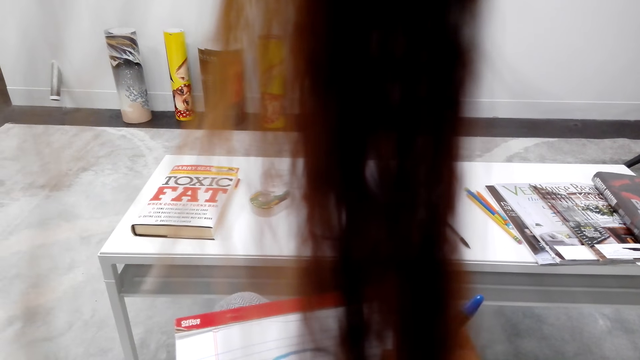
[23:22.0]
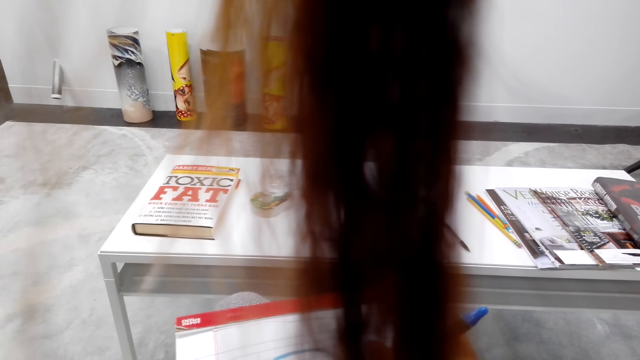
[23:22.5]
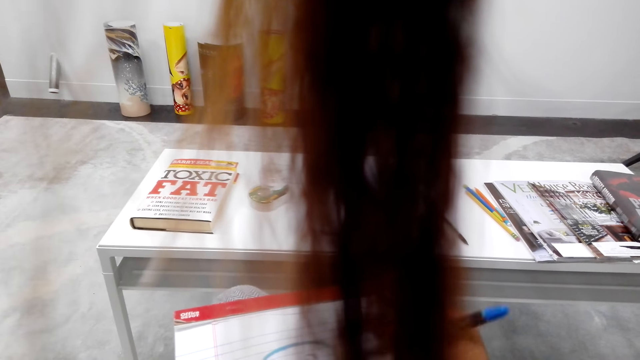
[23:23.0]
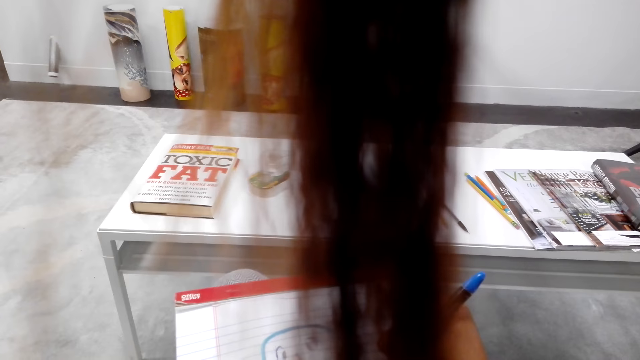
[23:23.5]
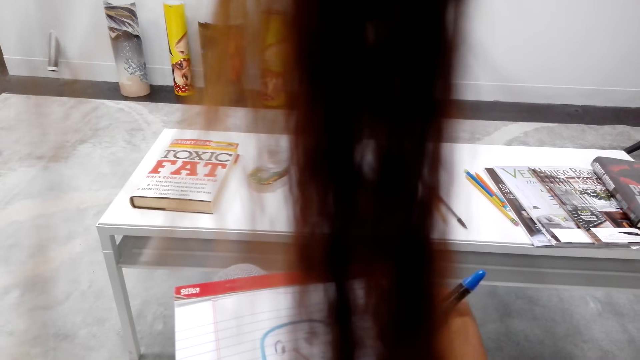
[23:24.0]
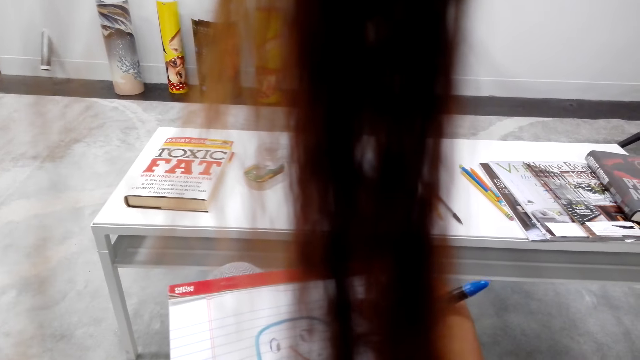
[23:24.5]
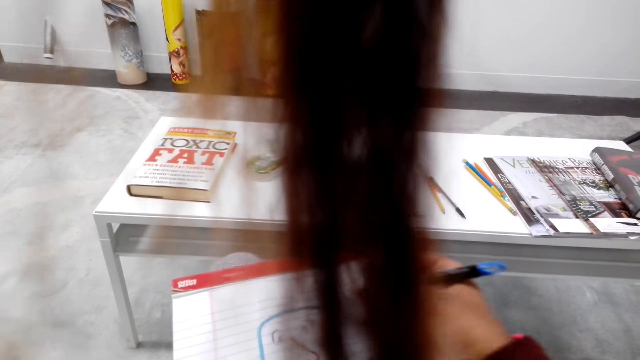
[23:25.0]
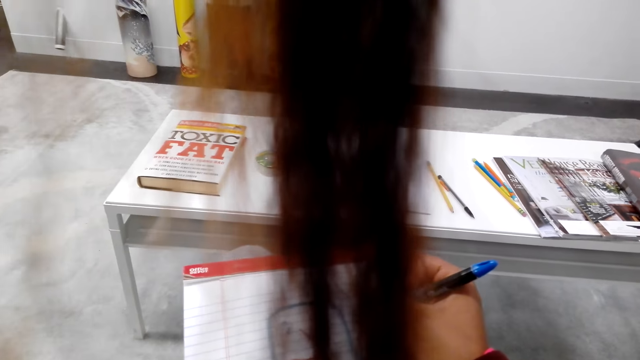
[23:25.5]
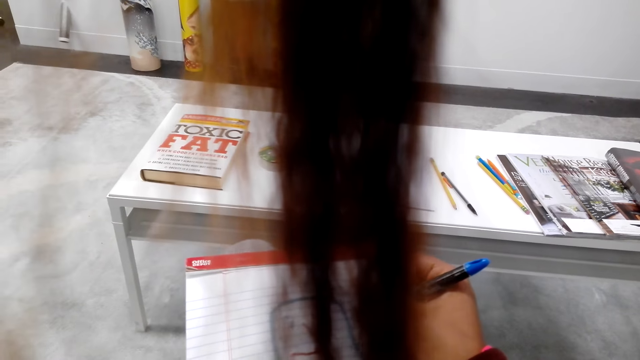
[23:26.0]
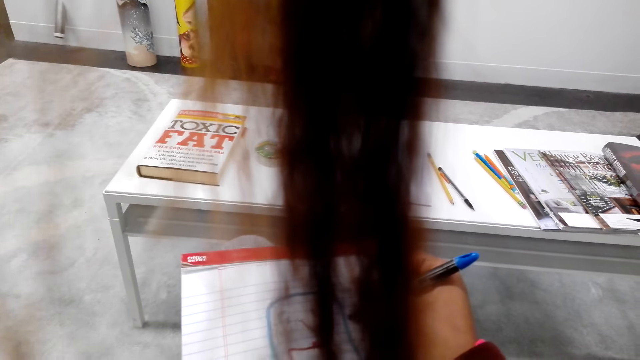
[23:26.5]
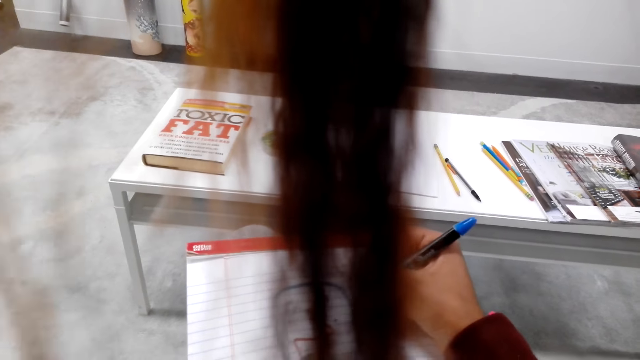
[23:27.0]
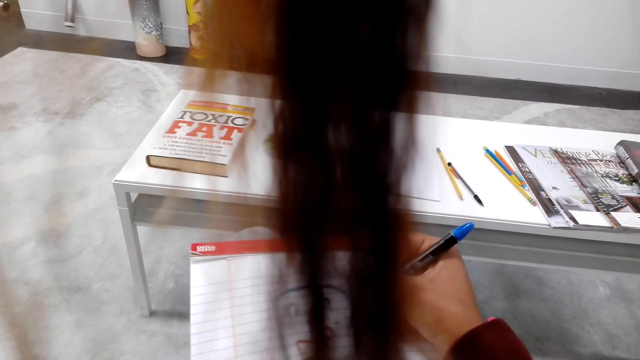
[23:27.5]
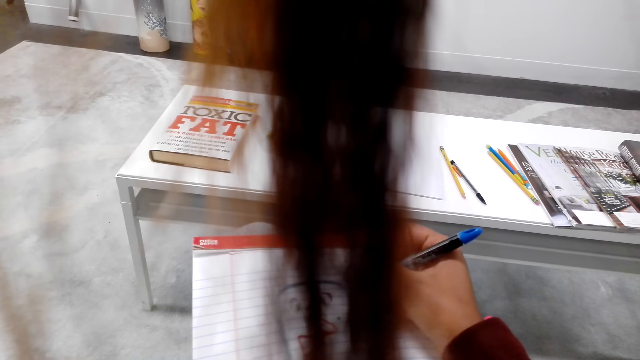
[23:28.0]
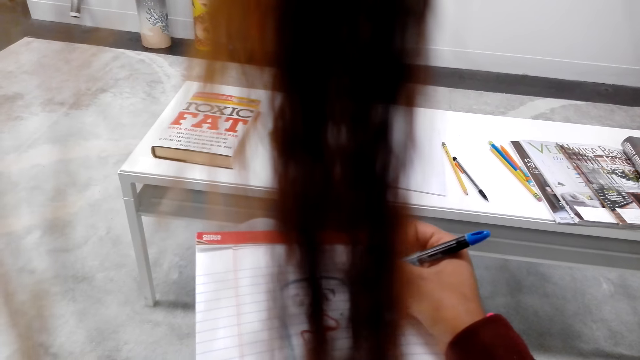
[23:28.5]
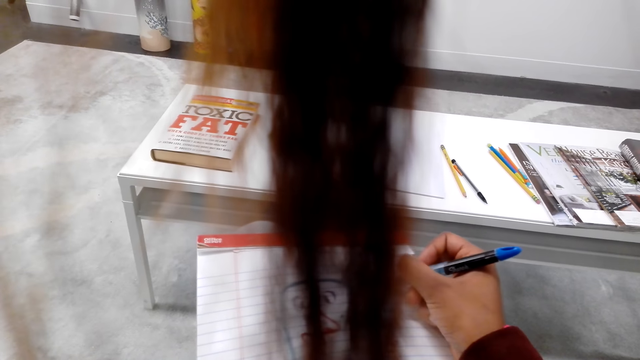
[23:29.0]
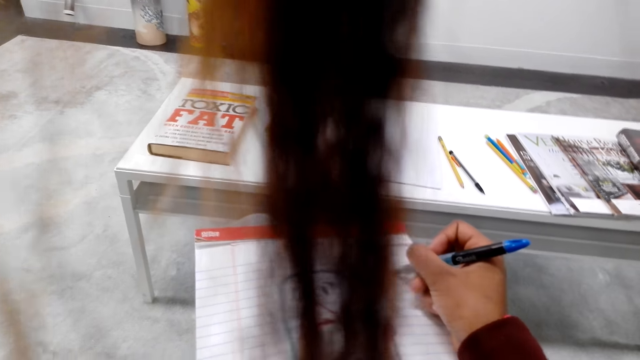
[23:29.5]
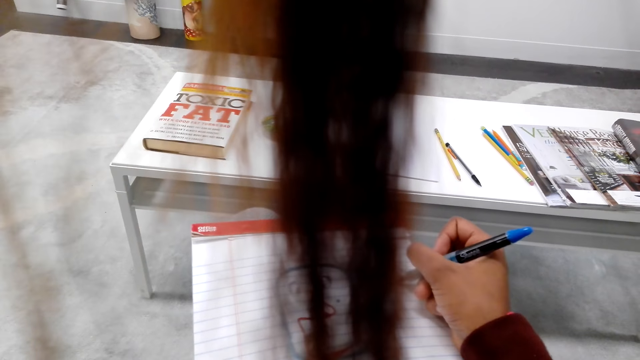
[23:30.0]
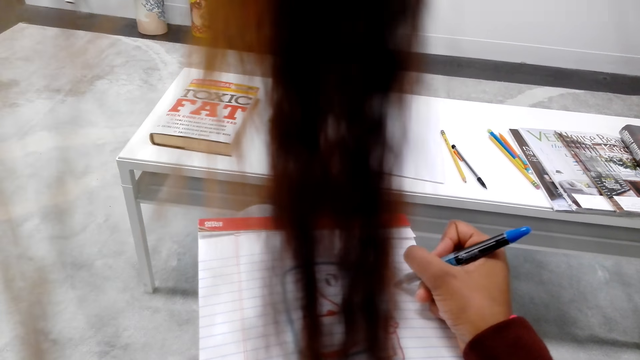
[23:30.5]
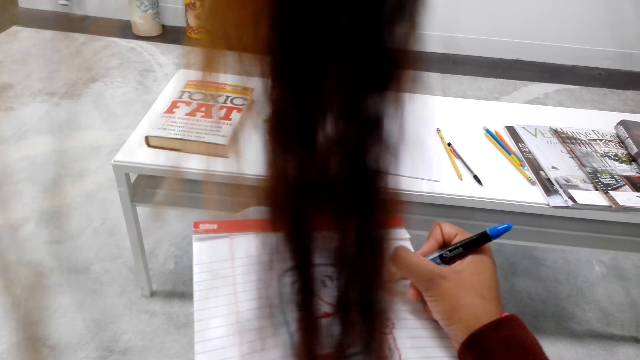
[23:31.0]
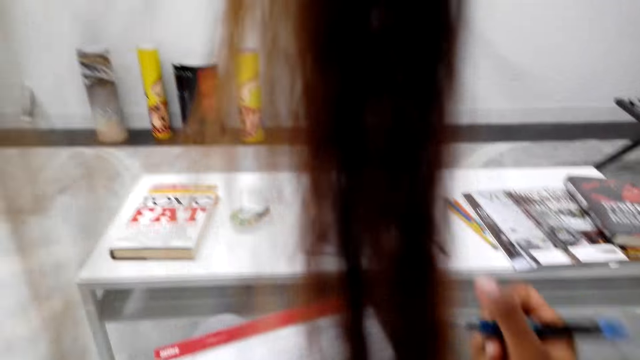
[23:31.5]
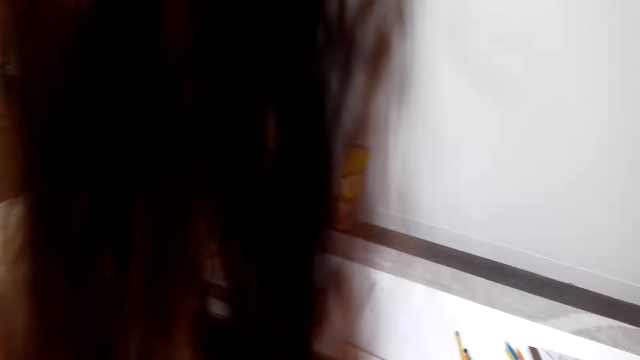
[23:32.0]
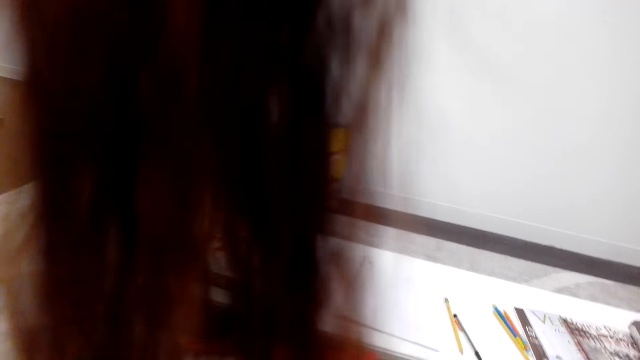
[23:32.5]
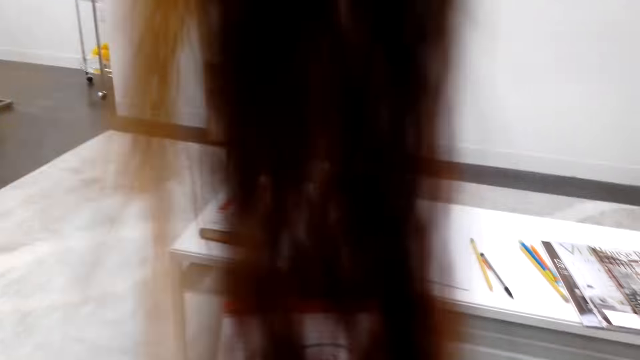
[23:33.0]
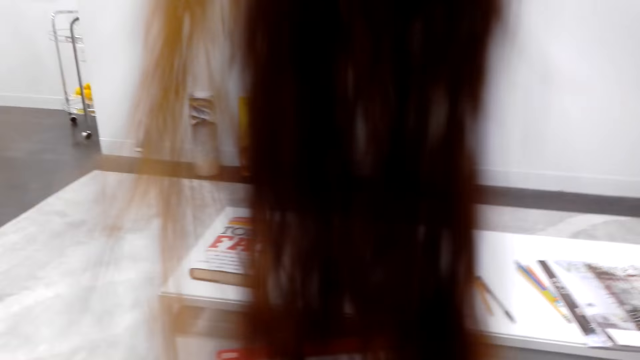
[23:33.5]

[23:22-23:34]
The camera wearer draws on paper.

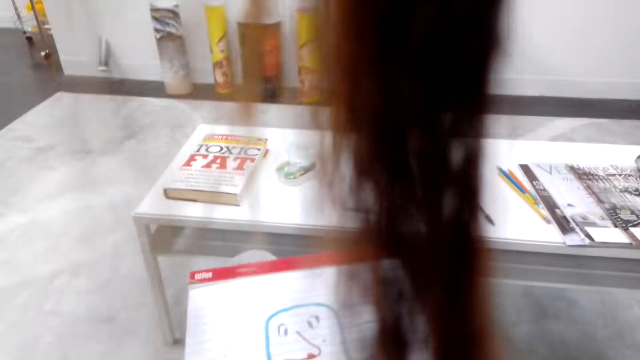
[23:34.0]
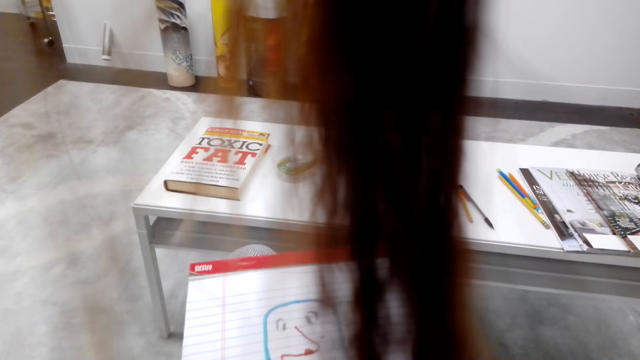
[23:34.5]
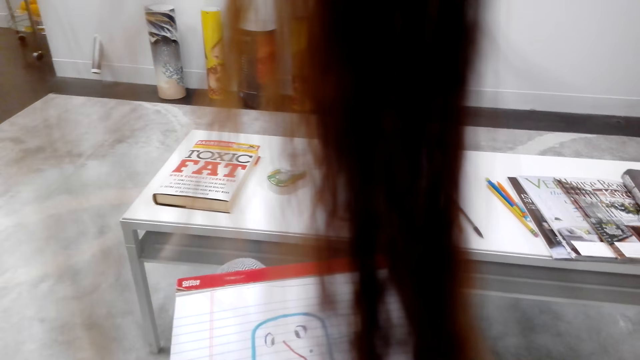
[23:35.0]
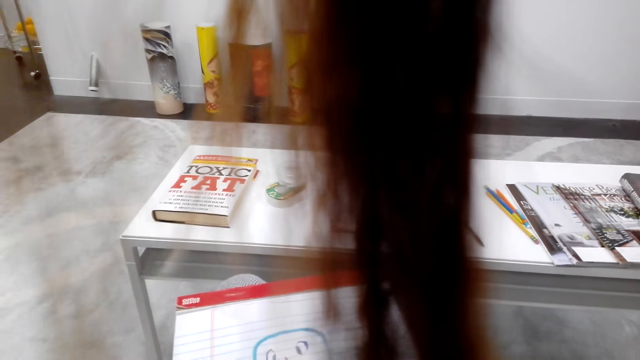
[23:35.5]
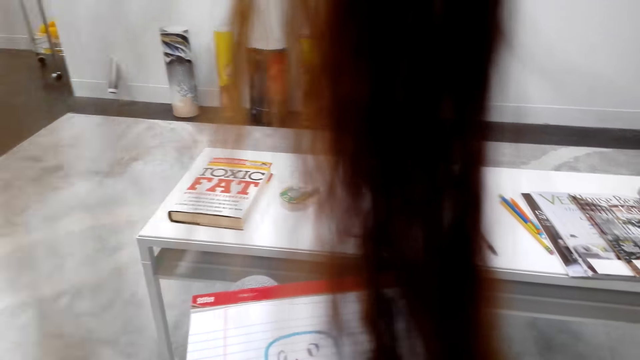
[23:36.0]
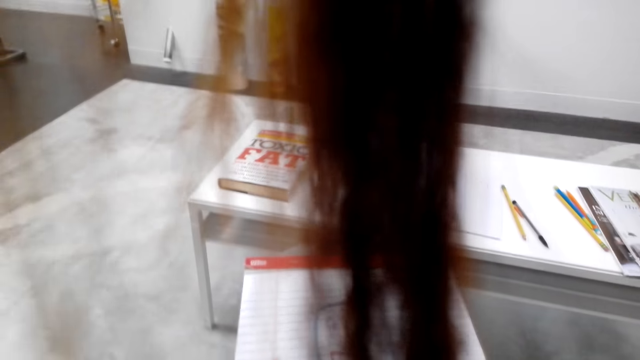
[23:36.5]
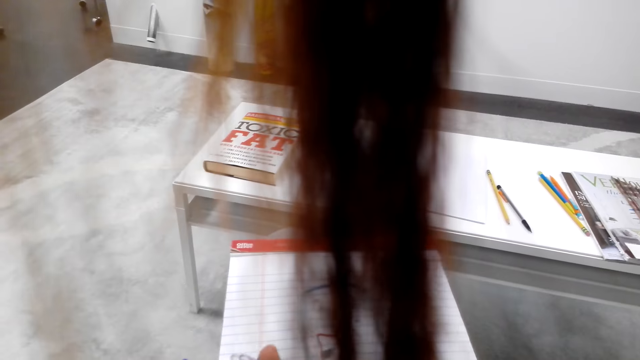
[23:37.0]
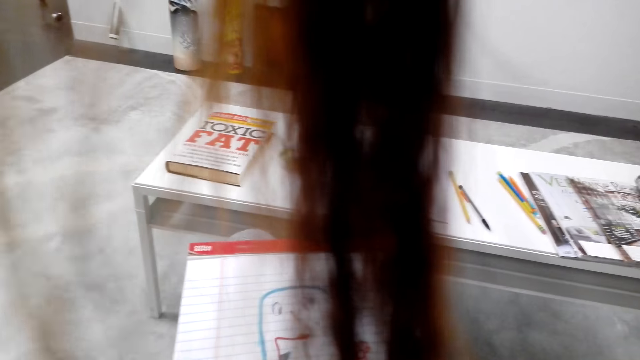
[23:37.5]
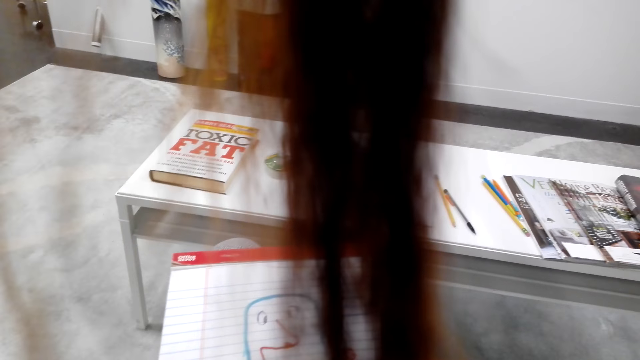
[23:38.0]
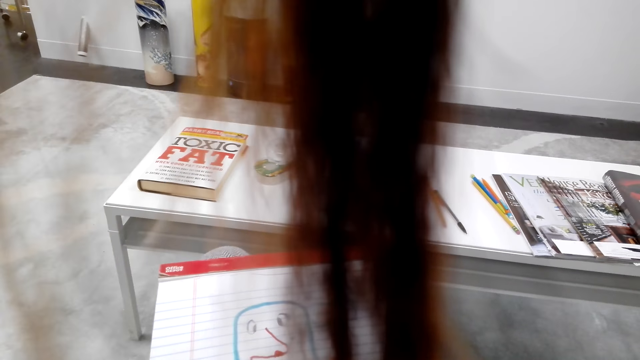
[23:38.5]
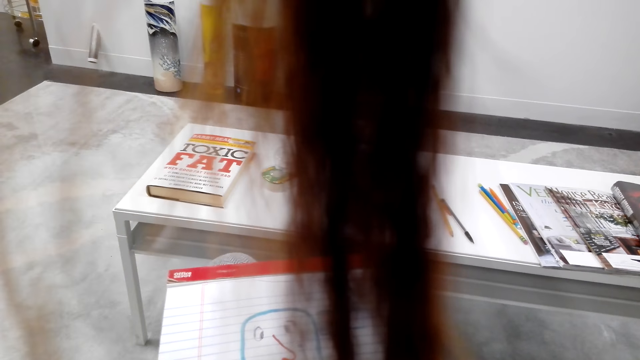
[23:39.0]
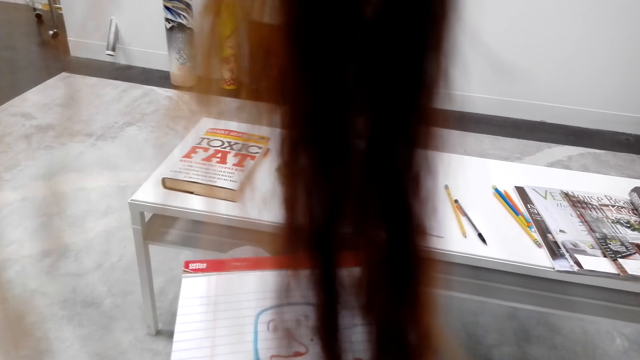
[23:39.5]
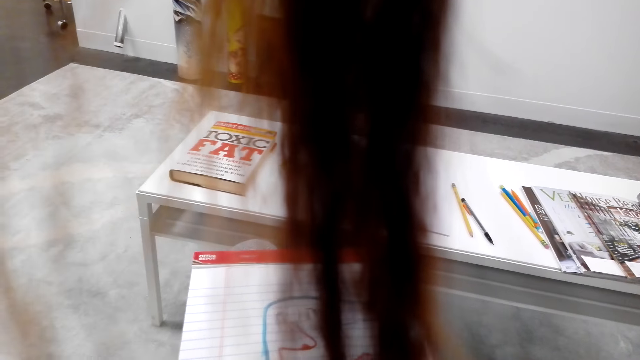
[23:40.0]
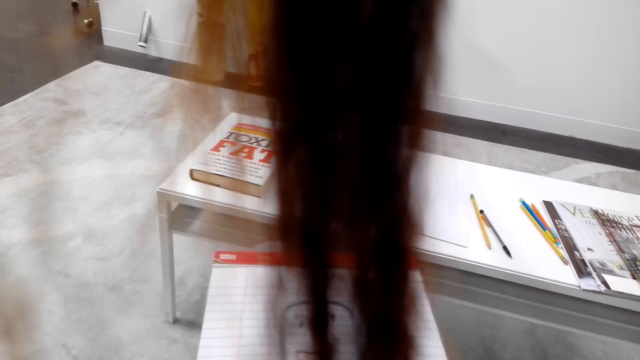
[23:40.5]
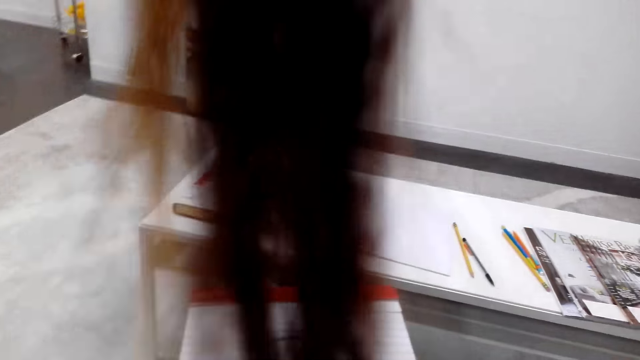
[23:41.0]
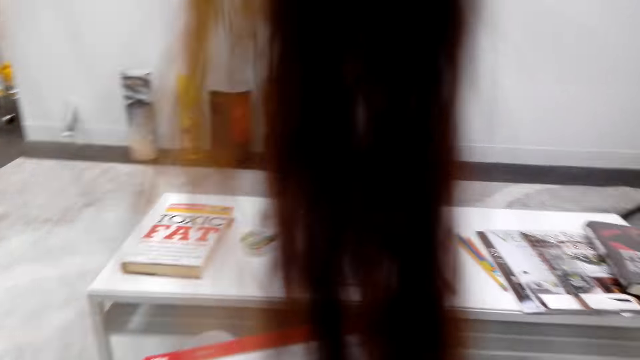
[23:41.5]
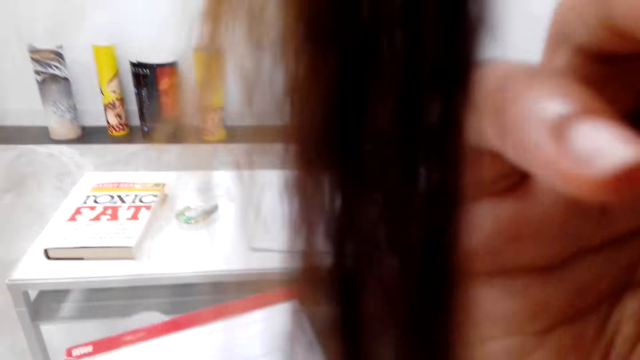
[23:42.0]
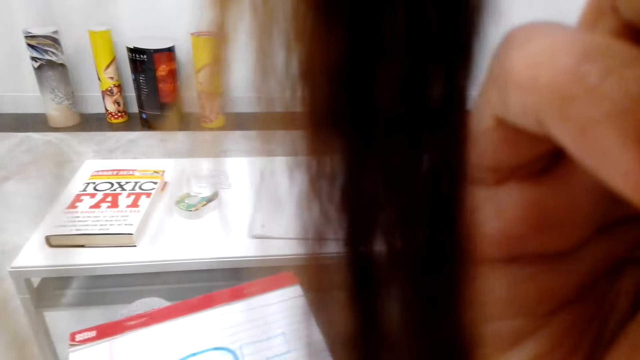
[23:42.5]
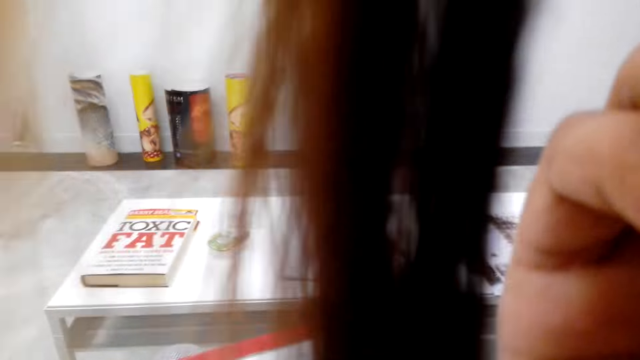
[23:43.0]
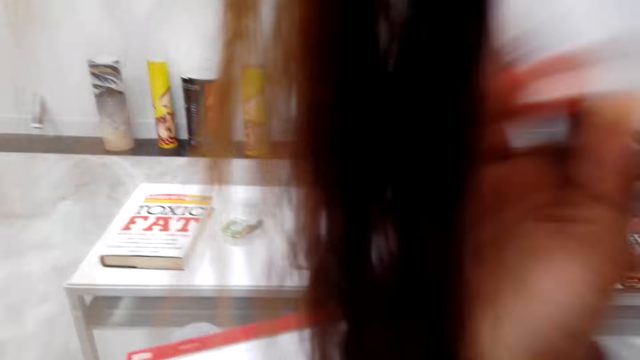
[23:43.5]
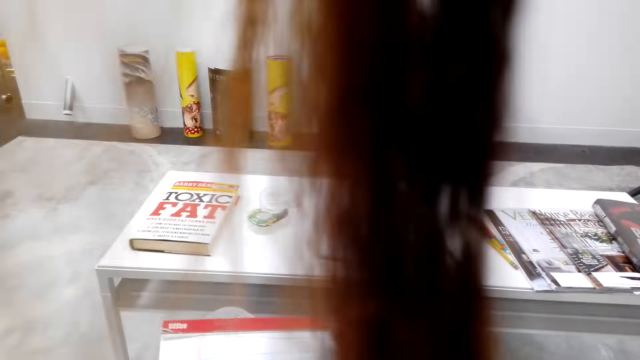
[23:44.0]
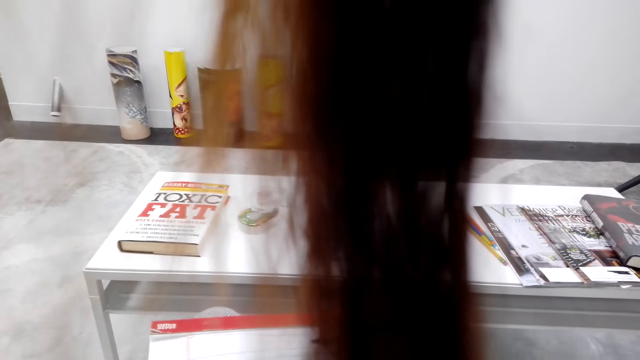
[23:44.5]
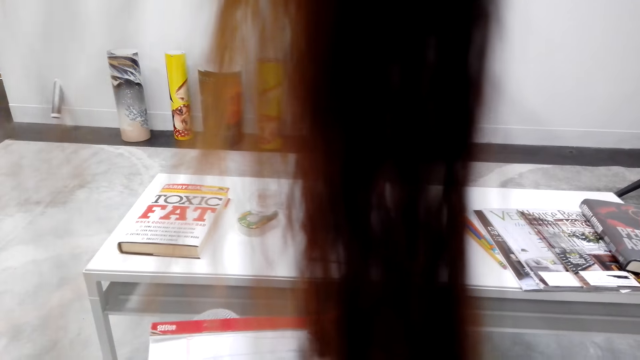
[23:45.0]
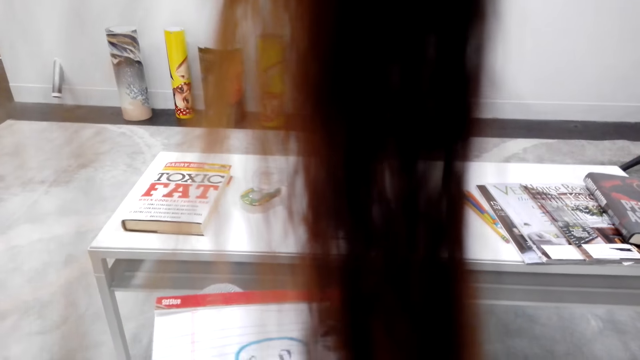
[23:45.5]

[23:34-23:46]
The camera wearer fixes the camera.
